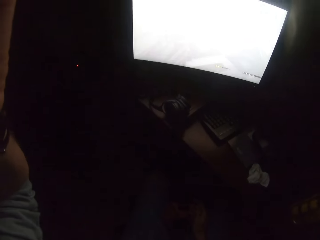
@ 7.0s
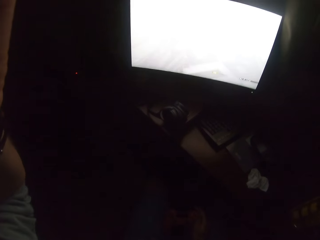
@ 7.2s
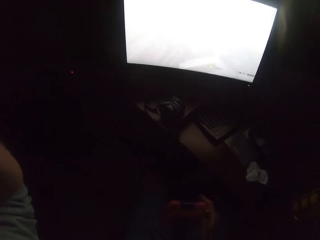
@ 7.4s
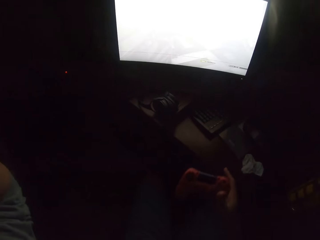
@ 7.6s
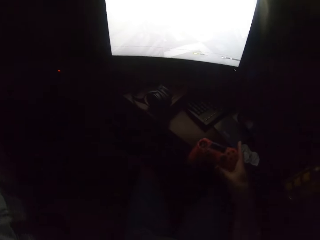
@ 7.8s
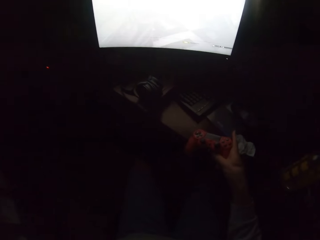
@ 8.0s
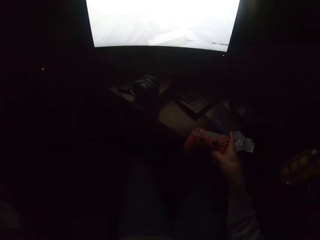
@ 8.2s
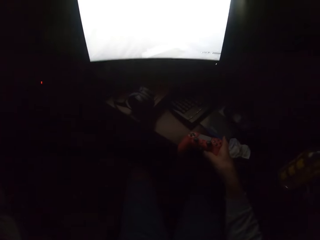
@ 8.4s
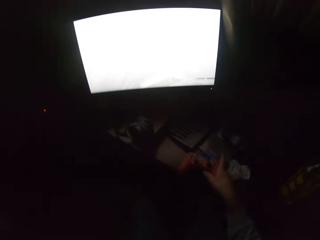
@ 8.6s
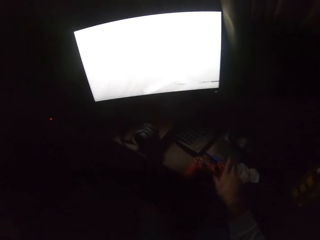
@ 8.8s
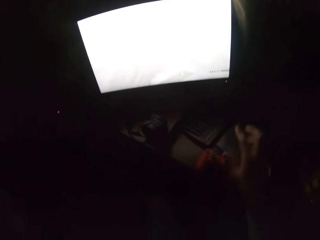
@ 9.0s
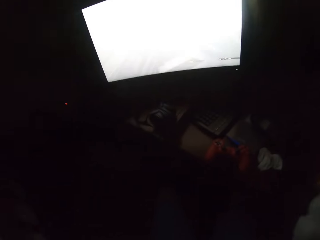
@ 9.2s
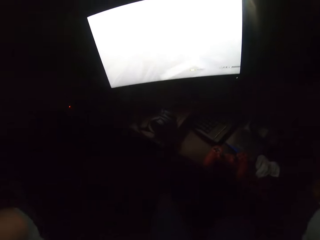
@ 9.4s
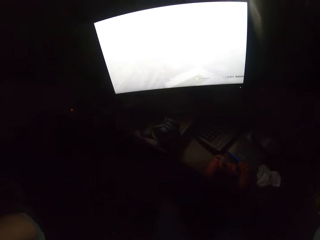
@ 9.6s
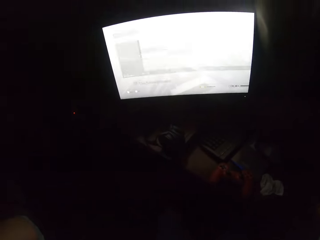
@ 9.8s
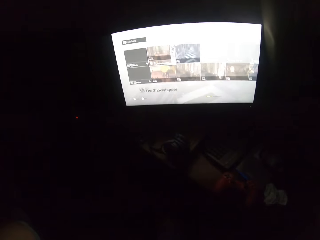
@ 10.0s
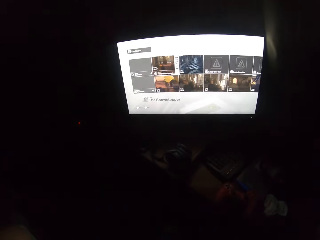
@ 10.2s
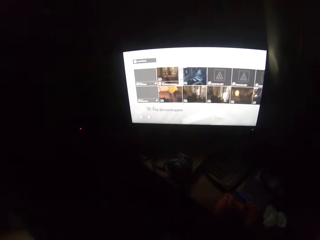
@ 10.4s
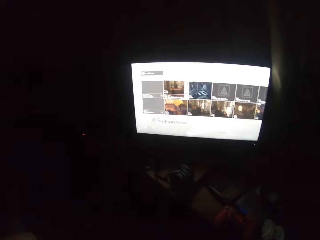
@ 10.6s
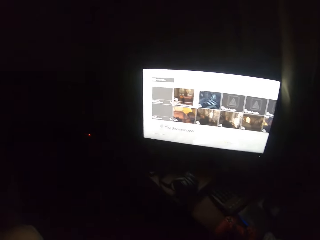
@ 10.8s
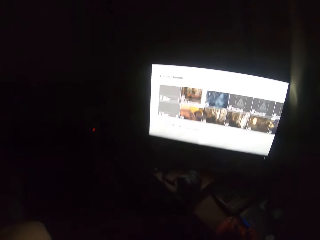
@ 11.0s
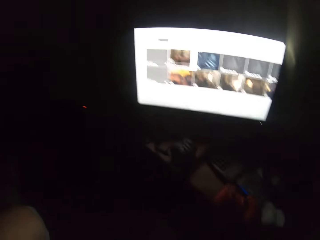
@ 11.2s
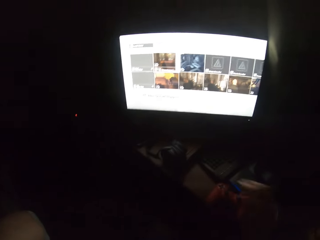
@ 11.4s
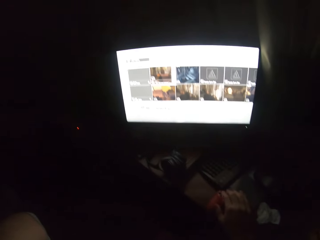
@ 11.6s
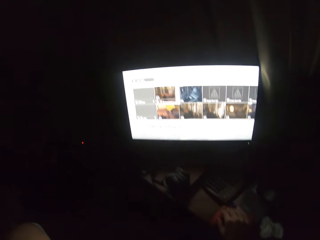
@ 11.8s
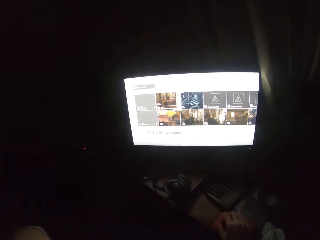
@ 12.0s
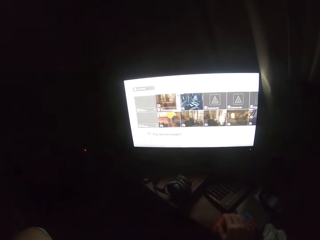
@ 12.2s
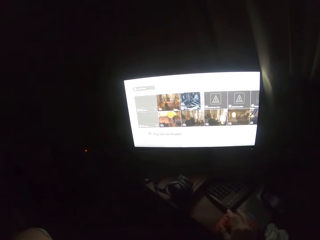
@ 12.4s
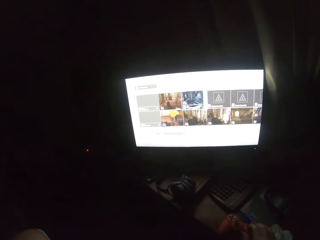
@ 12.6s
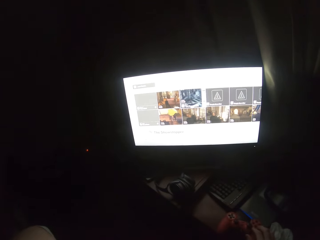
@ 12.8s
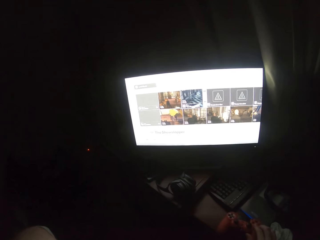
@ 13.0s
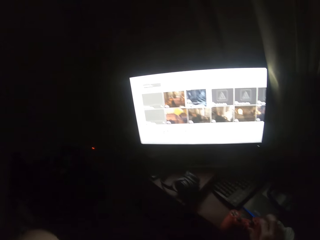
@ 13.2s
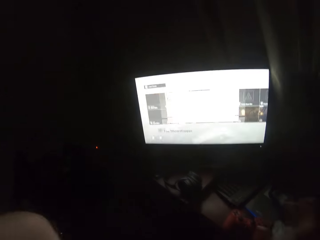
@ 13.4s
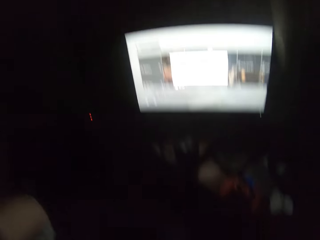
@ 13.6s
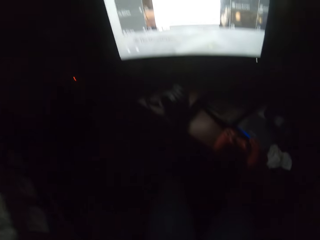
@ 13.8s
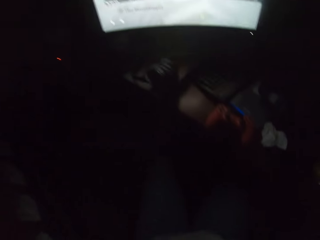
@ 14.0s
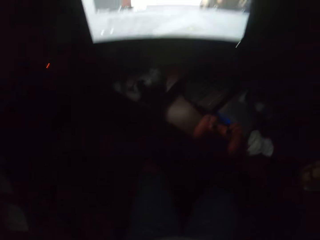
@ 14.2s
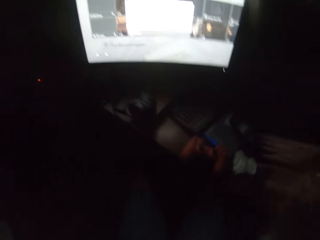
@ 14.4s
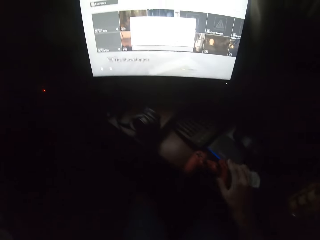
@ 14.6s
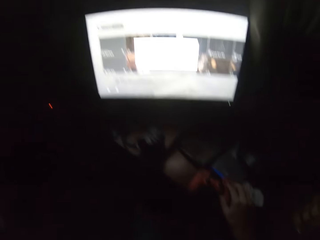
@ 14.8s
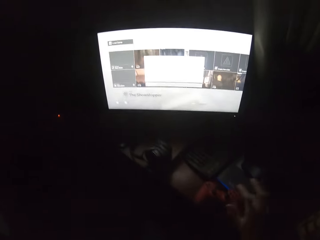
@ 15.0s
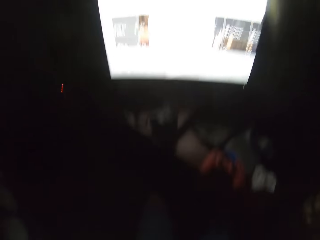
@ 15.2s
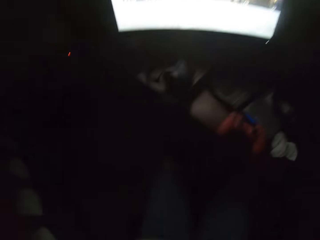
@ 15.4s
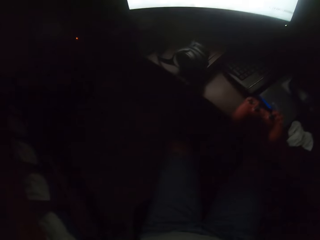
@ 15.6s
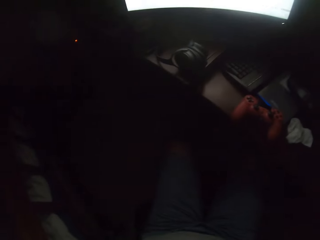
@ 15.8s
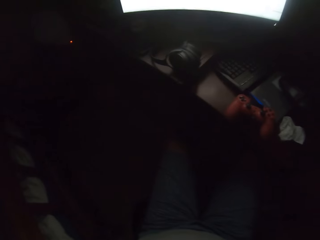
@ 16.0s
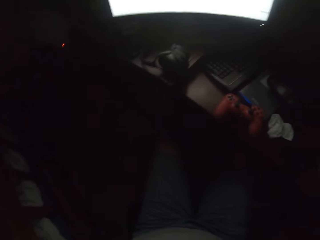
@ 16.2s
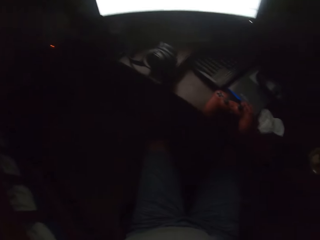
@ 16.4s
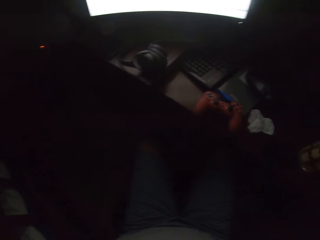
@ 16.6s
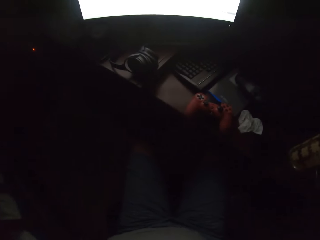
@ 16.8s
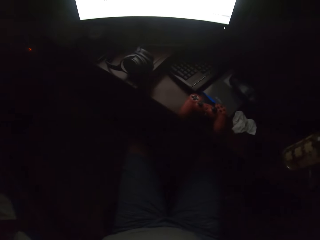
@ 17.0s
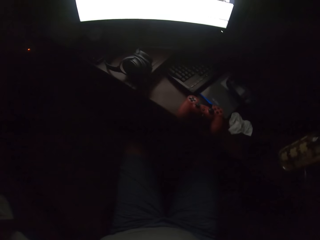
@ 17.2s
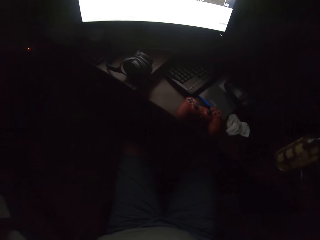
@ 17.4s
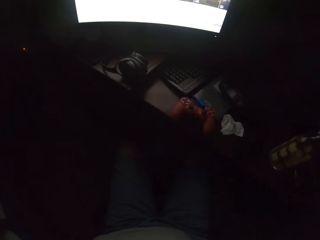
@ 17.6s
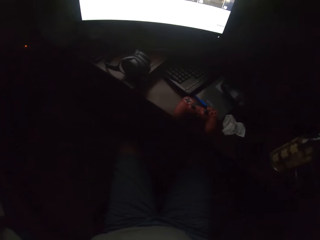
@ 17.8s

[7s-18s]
The camera wearer puts the PlayStation pad on the table. They touch the PlayStation pad from the table.

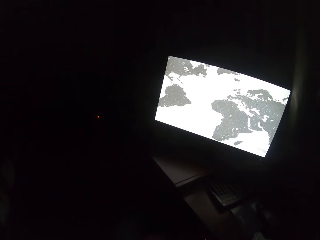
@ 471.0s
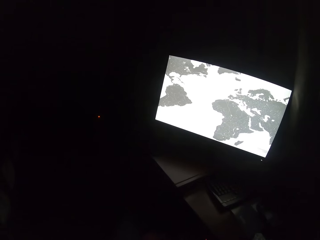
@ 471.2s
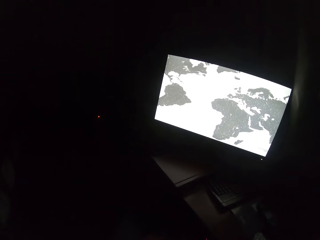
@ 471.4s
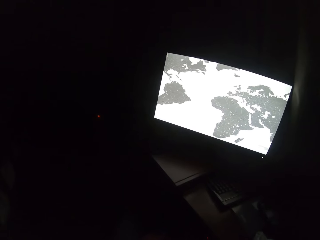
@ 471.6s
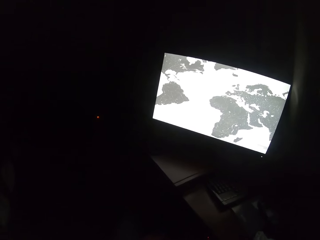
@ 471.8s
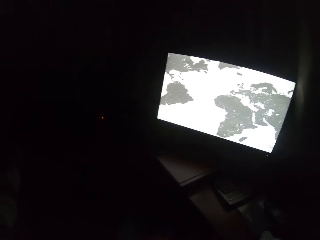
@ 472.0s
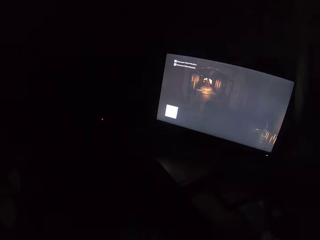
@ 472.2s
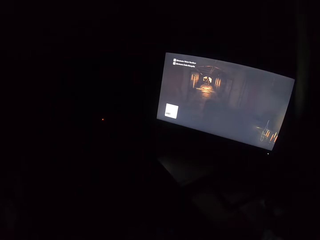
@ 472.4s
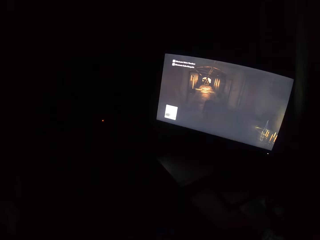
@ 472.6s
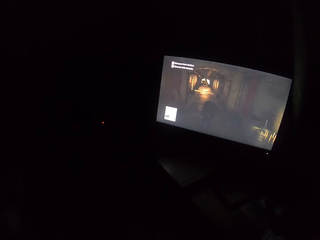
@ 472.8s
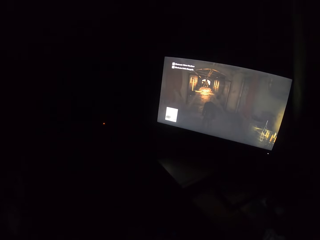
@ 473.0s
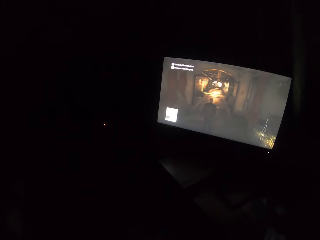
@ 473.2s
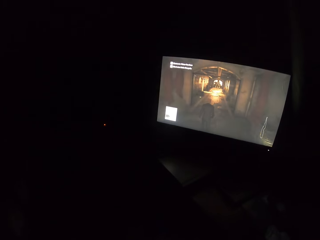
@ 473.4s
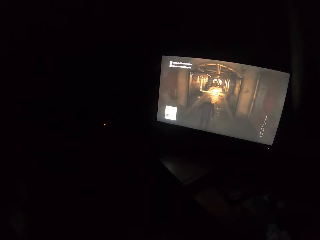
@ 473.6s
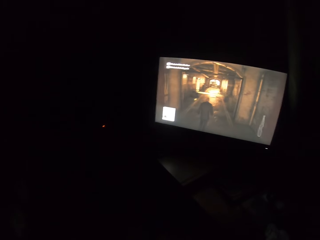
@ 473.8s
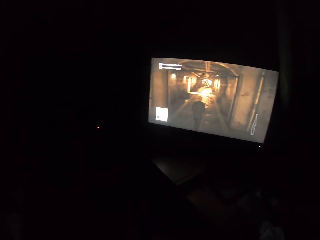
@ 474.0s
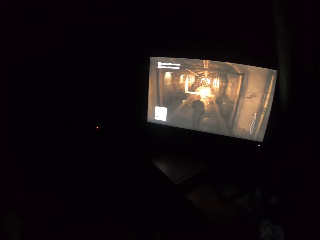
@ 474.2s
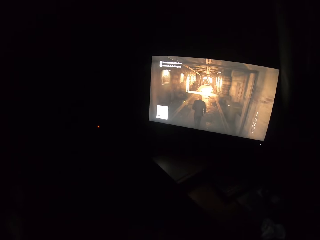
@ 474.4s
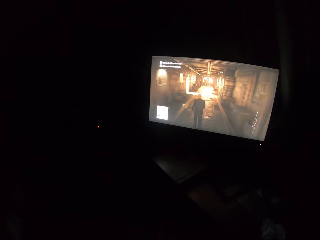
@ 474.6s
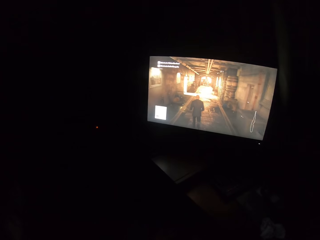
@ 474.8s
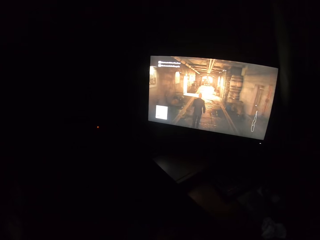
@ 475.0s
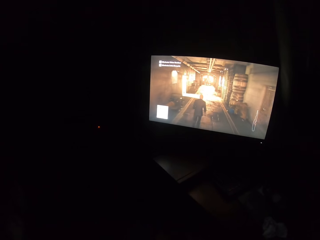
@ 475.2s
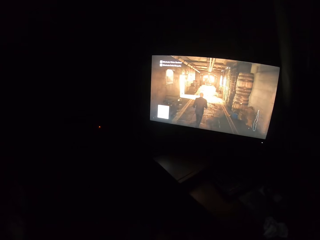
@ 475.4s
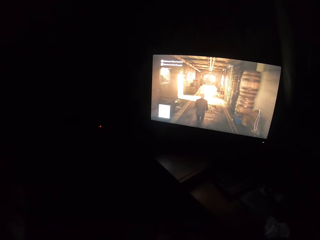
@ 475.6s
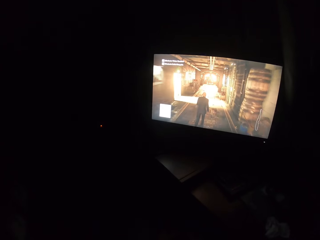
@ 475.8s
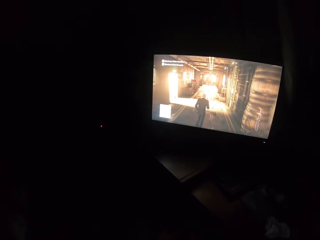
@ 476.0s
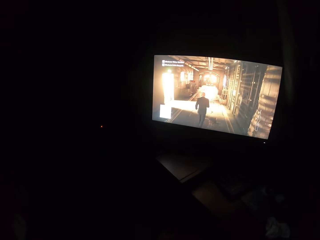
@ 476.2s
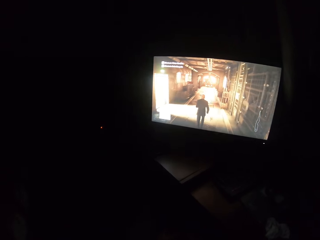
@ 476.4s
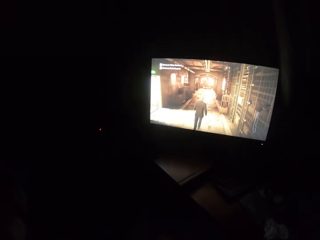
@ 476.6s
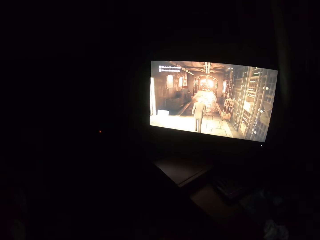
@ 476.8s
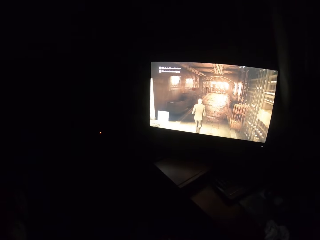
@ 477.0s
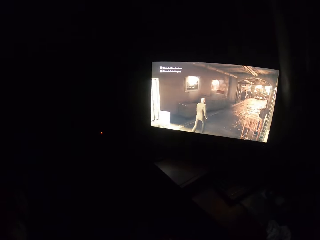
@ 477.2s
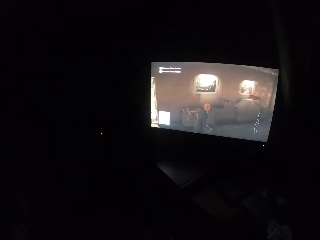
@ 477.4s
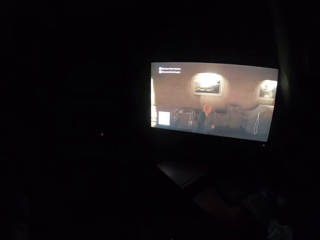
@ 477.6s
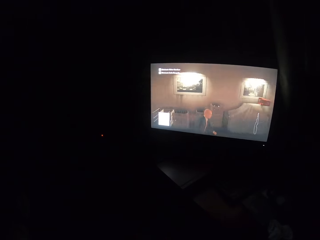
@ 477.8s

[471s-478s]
The camera wearer plays the PlayStation.
